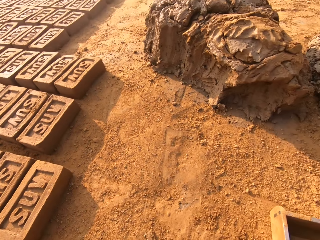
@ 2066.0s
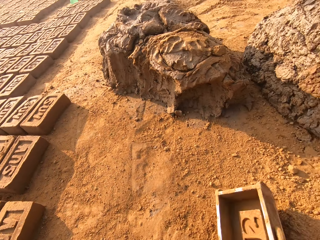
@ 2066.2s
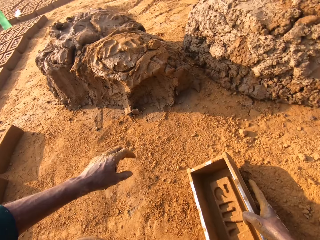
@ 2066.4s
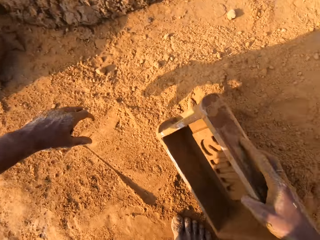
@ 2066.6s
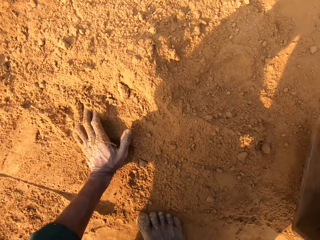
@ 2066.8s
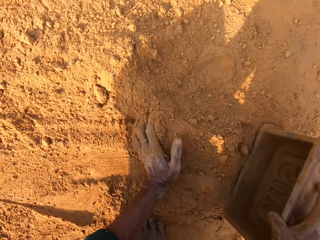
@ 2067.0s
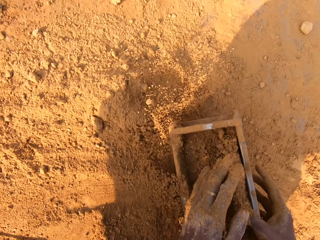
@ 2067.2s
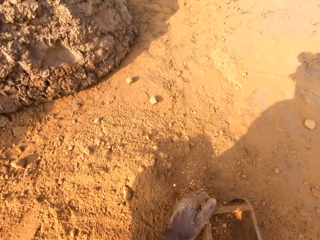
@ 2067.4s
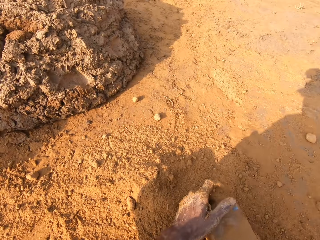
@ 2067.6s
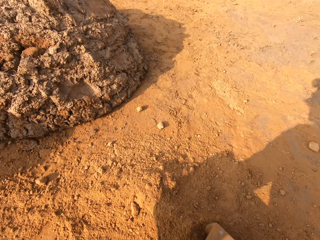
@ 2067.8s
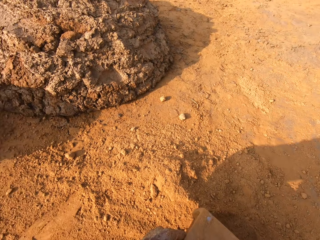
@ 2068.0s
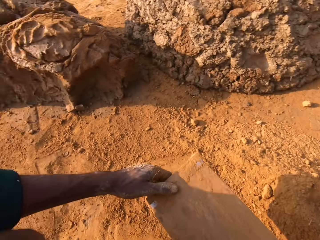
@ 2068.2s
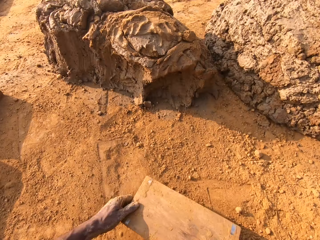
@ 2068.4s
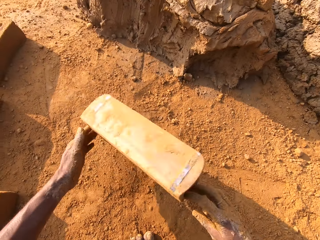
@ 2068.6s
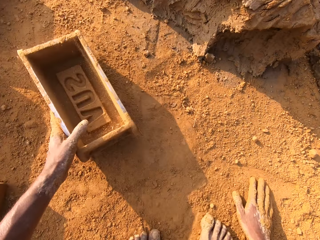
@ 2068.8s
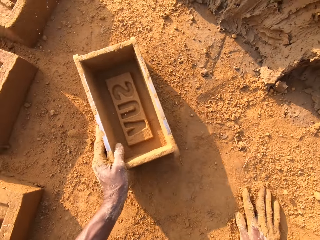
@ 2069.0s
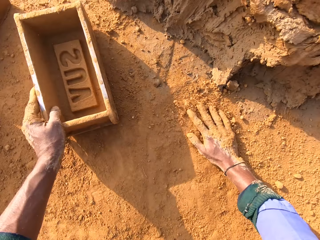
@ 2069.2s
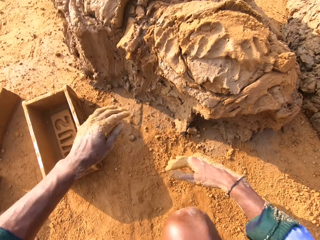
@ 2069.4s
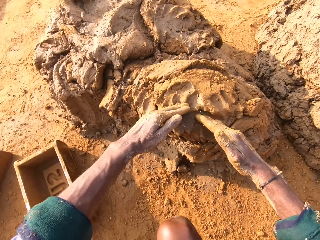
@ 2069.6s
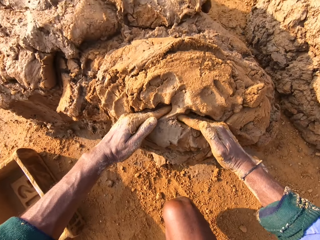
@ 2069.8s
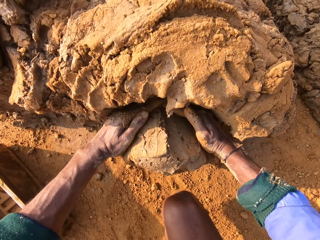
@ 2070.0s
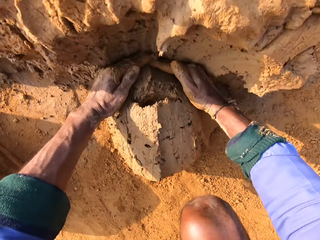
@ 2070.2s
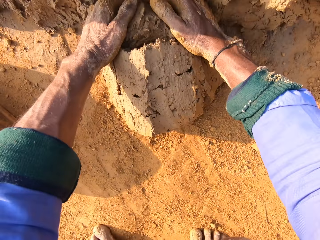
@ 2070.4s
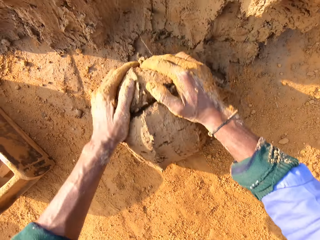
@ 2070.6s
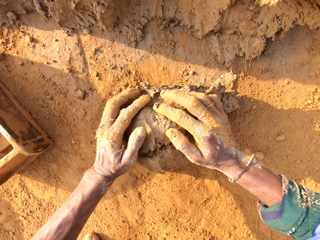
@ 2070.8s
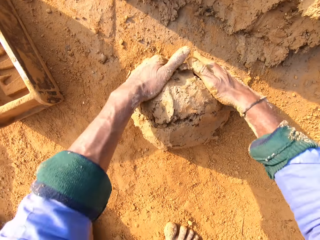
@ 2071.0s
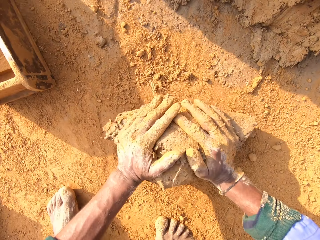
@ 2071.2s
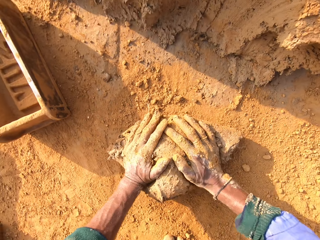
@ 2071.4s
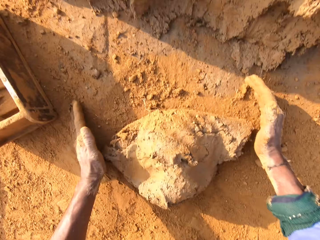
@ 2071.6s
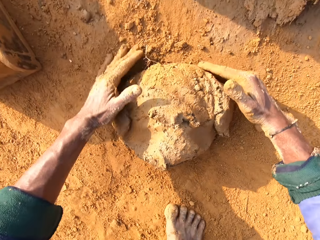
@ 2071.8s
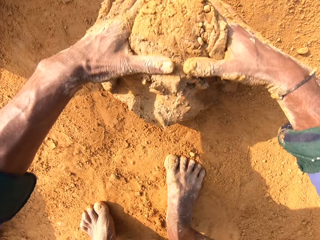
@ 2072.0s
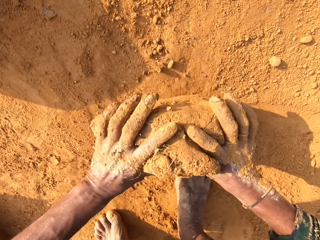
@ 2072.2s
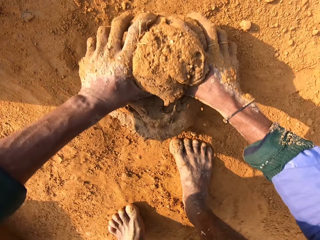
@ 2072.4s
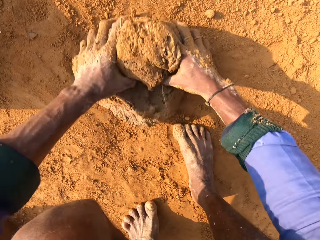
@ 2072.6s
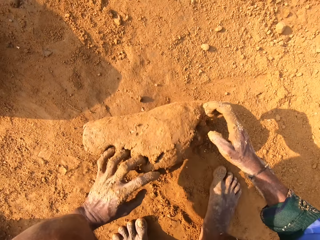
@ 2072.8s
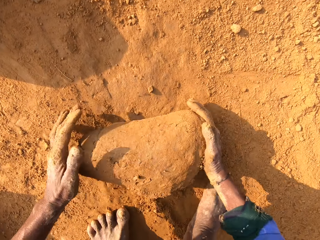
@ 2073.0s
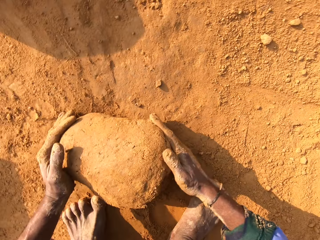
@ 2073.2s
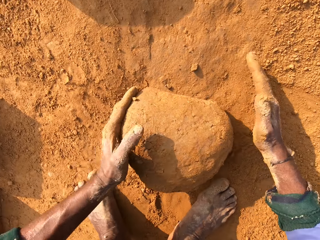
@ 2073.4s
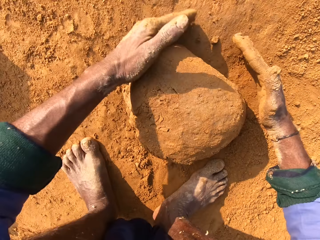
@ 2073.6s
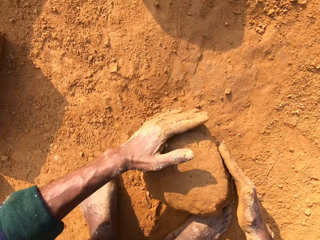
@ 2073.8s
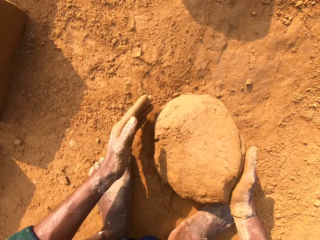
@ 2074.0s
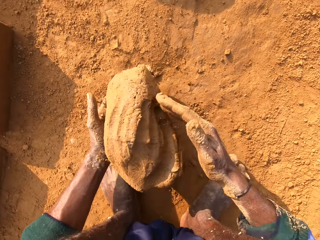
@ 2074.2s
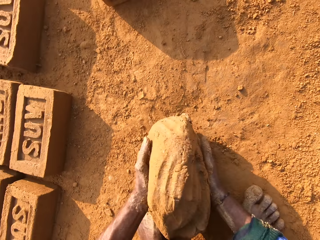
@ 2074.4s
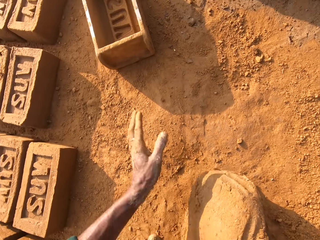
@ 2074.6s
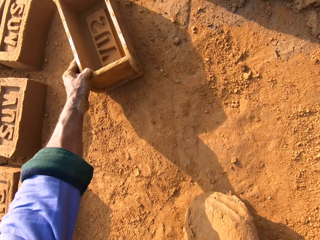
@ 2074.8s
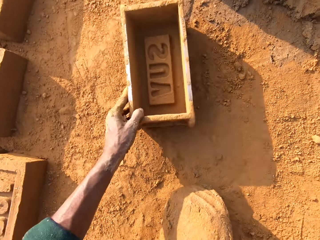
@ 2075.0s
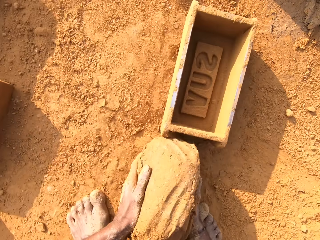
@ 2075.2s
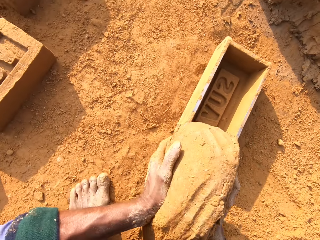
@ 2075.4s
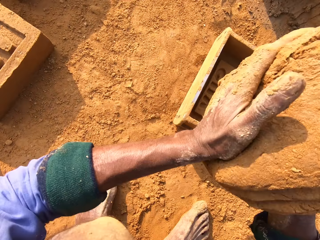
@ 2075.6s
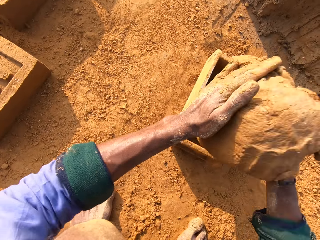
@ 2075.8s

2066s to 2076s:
The camera wearer moves around the field. They scoop the soil. They put the soil to the brick mould. They pour the soil. They put the brick mould on the ground. They touch the soil. They cut the mud or clay mould. They roll the mud. They take the clay mould. They pick up the brick mould.

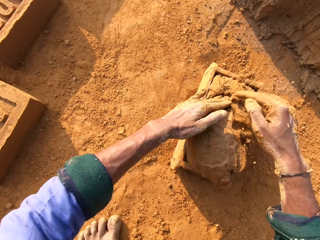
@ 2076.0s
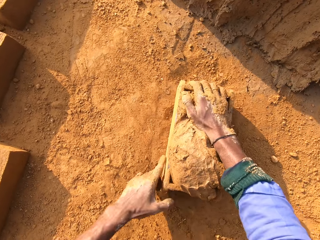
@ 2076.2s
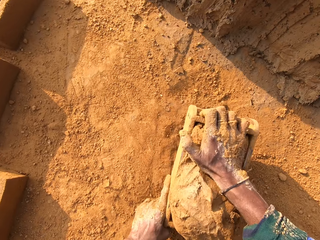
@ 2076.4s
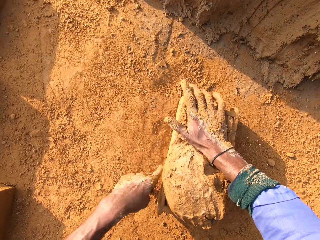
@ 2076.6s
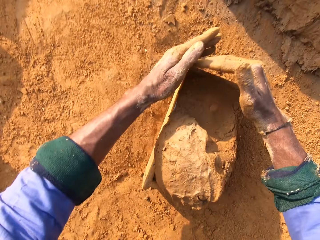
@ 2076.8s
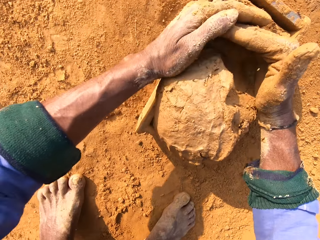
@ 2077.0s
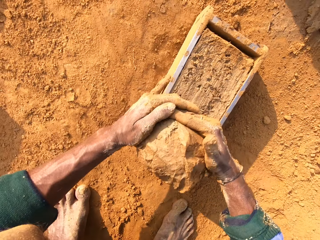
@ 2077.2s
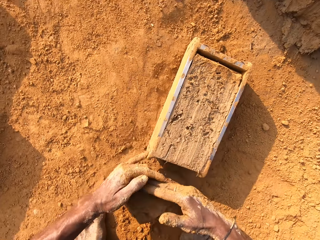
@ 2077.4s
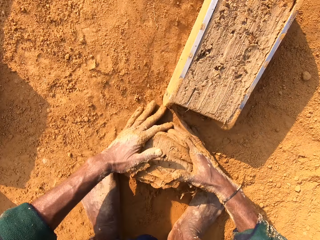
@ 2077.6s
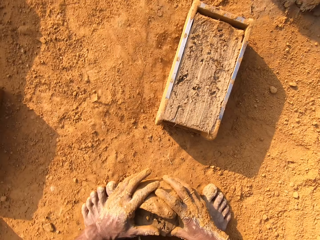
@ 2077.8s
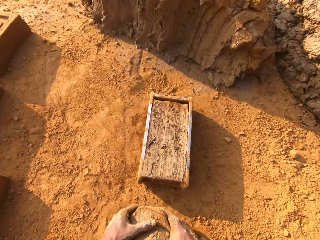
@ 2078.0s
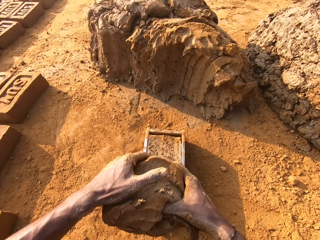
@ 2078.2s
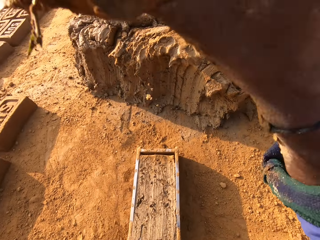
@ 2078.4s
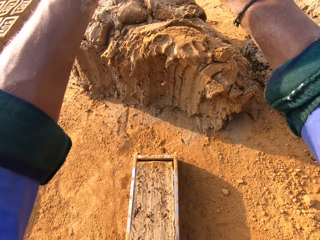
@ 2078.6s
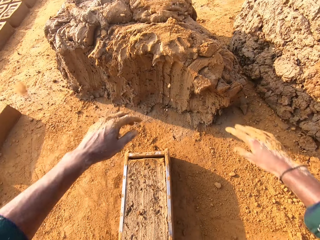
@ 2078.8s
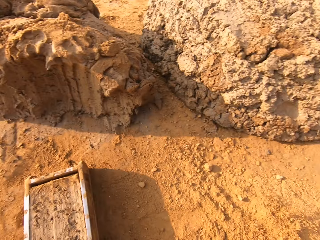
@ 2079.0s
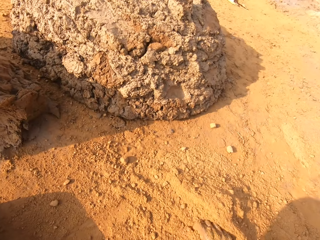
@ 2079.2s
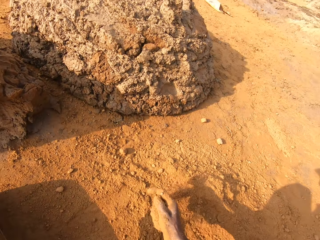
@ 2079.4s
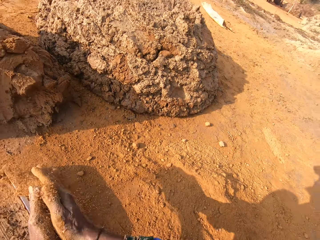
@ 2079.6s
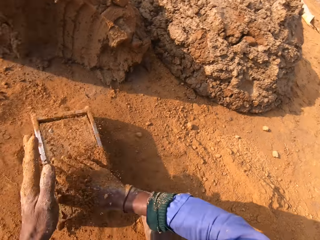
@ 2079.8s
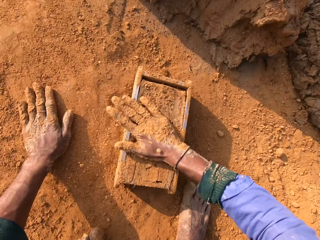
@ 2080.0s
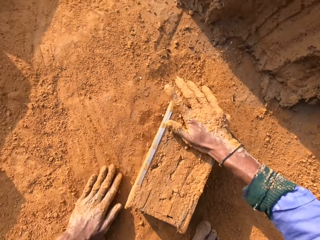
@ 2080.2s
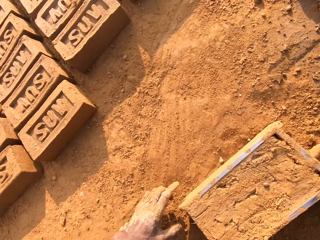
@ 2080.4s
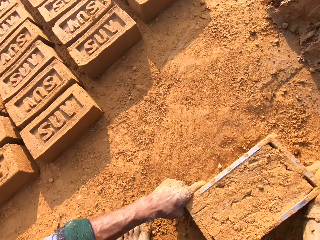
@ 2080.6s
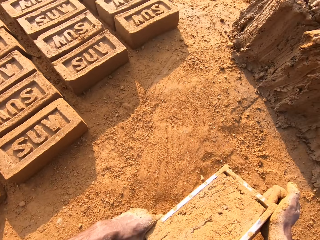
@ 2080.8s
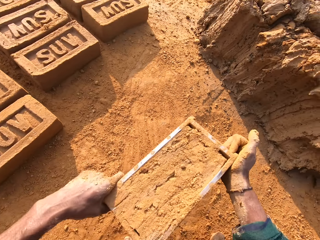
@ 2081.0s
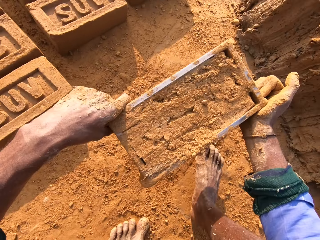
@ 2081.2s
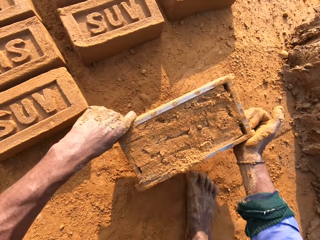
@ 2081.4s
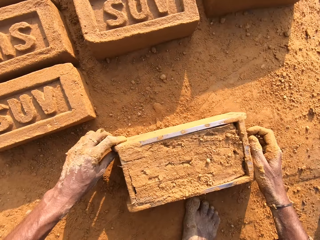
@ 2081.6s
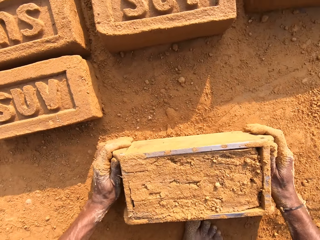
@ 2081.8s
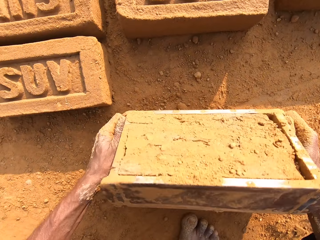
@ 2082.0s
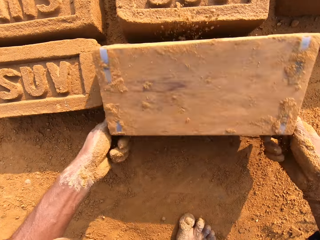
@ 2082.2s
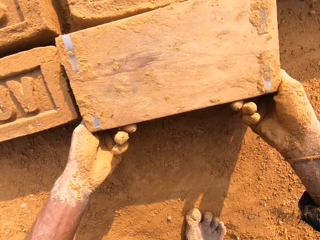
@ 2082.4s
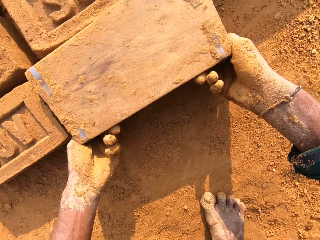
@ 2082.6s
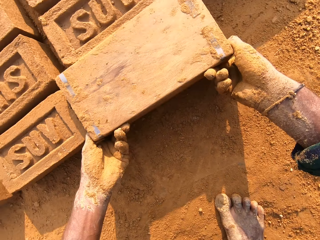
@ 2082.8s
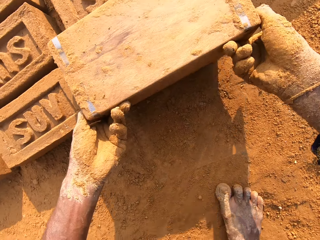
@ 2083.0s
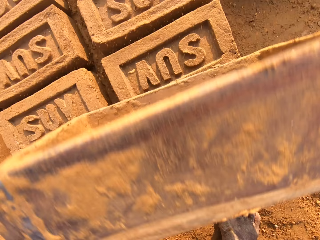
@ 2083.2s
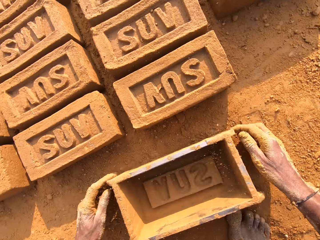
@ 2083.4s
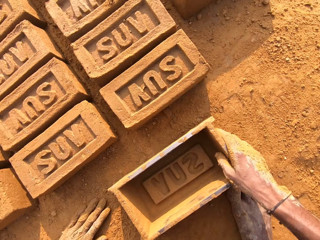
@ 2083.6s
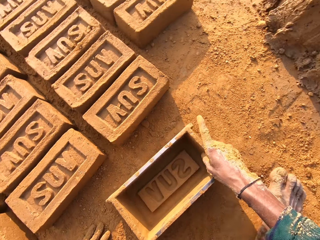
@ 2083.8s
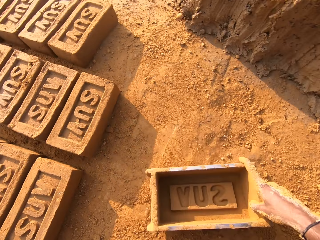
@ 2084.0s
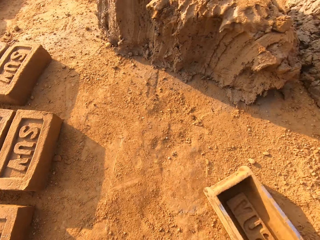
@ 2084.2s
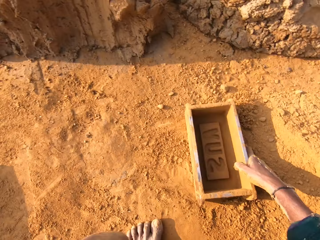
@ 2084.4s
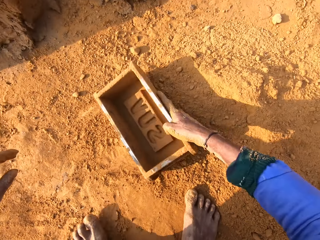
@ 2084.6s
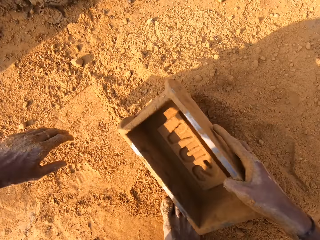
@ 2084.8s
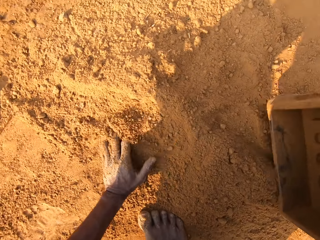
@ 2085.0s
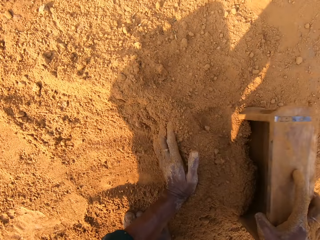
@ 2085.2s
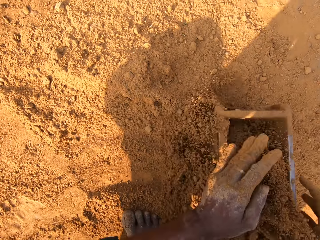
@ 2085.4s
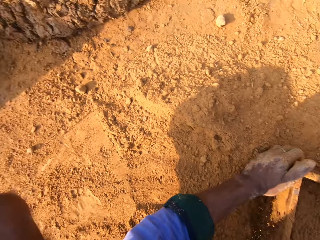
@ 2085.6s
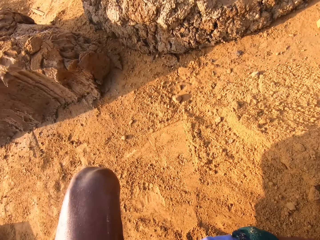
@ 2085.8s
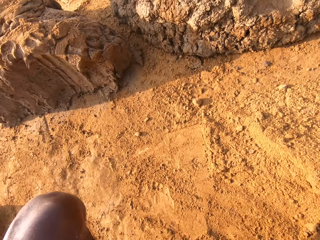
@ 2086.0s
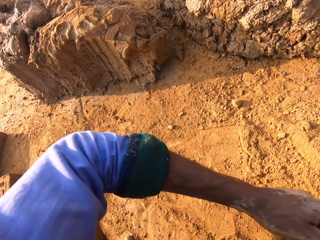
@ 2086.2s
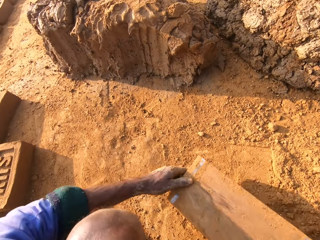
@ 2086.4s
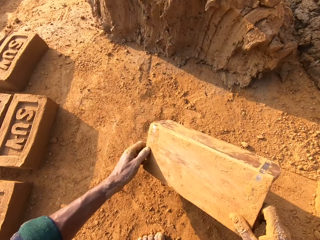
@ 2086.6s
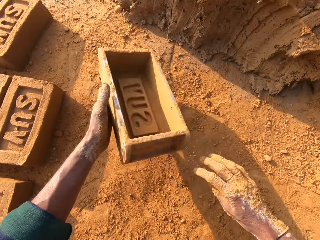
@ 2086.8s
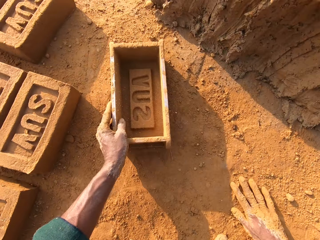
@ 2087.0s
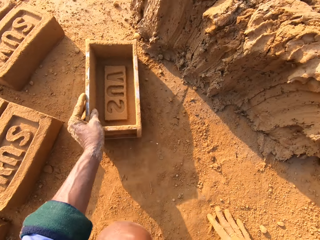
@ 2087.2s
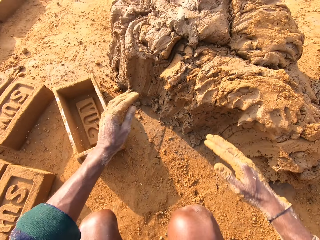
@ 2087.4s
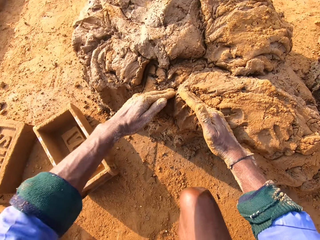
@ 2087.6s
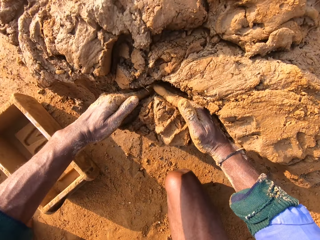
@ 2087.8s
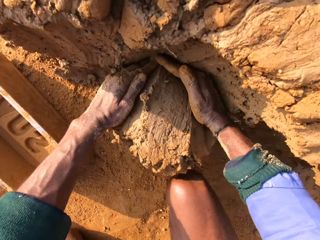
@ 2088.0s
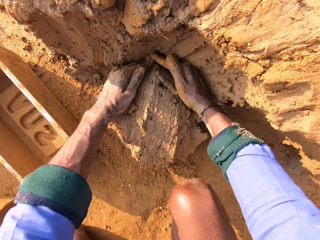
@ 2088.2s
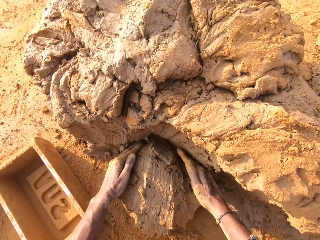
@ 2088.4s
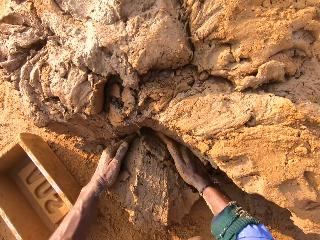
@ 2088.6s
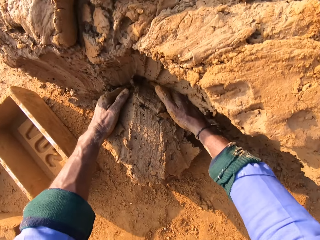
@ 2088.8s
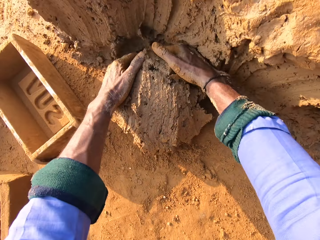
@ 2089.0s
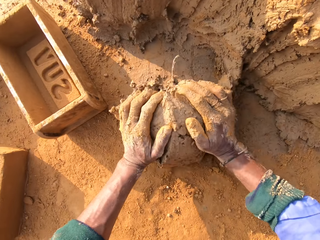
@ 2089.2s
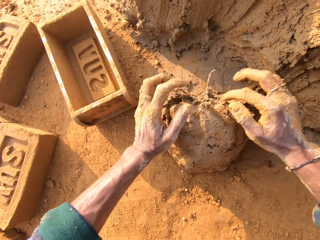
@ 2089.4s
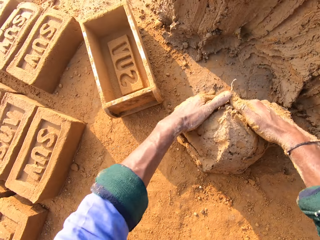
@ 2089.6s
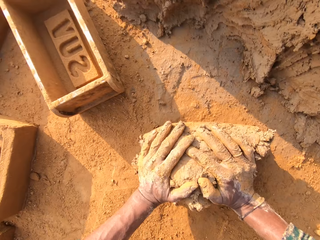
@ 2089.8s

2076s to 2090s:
The camera wearer puts the mud or clay mould to the brick mould. They press the mud. They cut the mud. They pick up the mud. They throw away the clay mould. They scoop the soil. They put the soil to the mud. They touch the clay mould. They carry the brick mould. They pick up the brick mould. They put the brick mould on the ground. They turn the brick mould. They remove the clay mould from the brick mould. They put the brick mould on the ground. They put the soil in the brick mould. They put the brick mould on the ground. They cut the mud.
